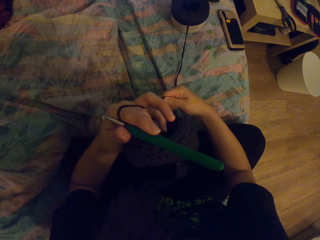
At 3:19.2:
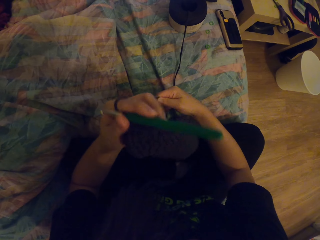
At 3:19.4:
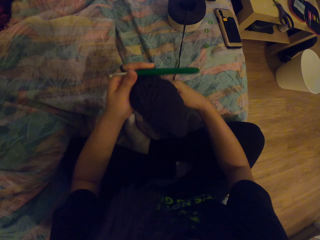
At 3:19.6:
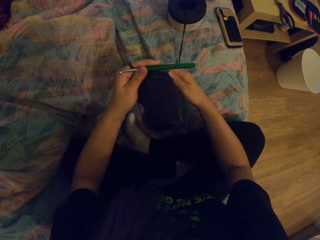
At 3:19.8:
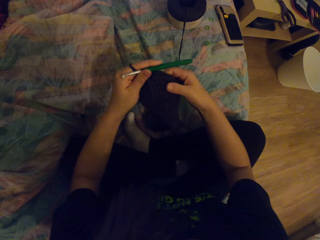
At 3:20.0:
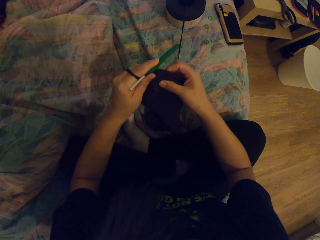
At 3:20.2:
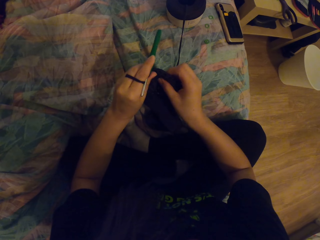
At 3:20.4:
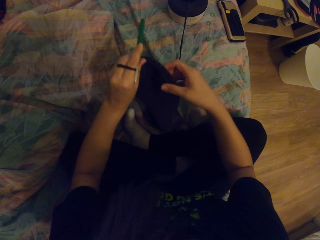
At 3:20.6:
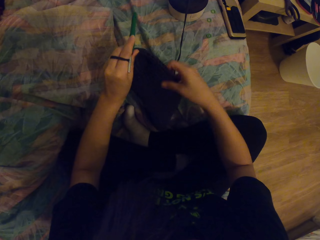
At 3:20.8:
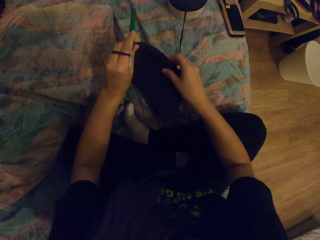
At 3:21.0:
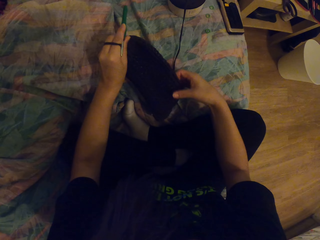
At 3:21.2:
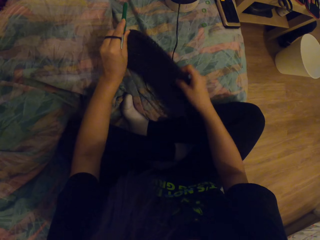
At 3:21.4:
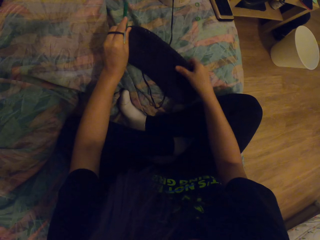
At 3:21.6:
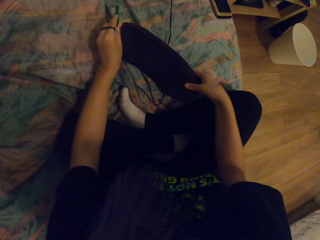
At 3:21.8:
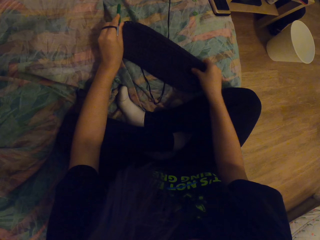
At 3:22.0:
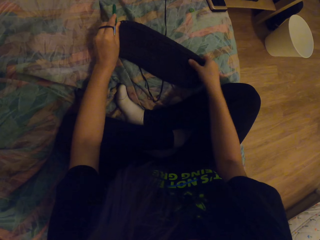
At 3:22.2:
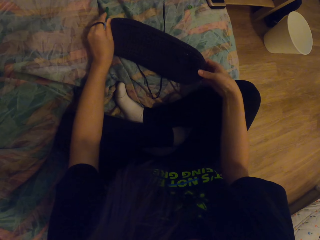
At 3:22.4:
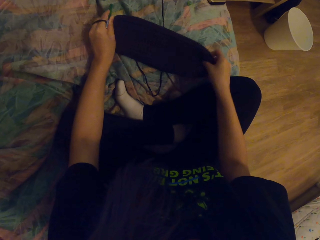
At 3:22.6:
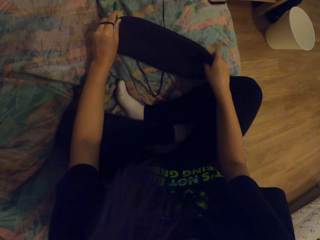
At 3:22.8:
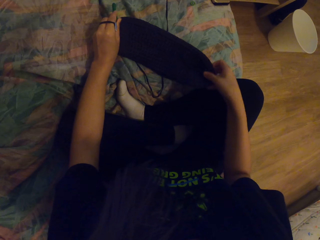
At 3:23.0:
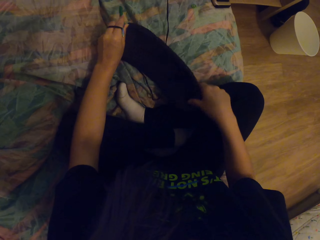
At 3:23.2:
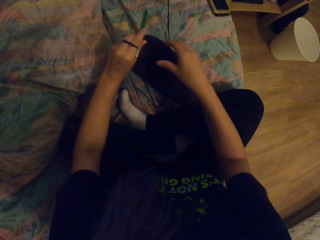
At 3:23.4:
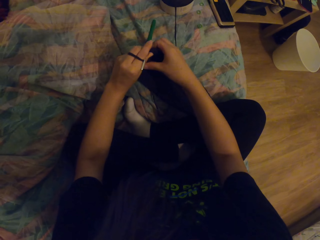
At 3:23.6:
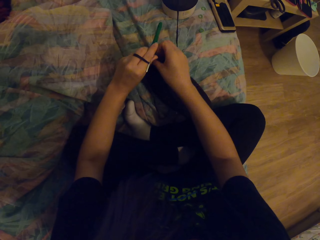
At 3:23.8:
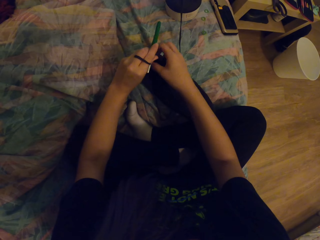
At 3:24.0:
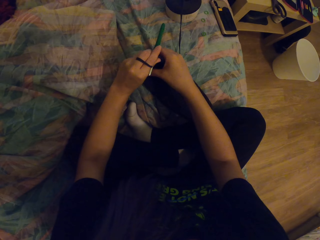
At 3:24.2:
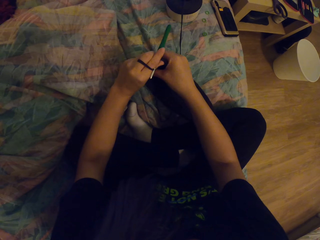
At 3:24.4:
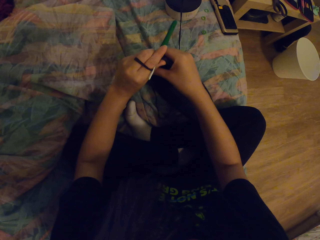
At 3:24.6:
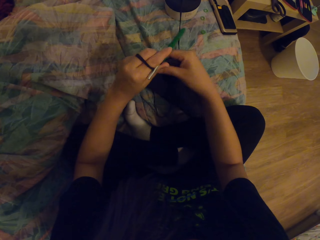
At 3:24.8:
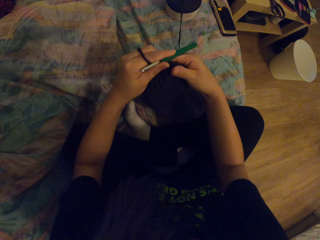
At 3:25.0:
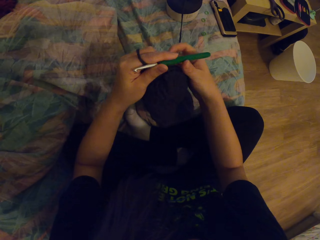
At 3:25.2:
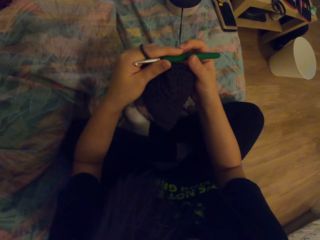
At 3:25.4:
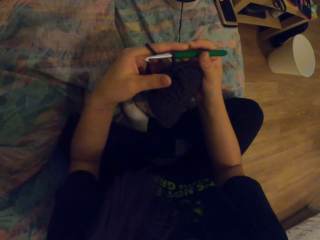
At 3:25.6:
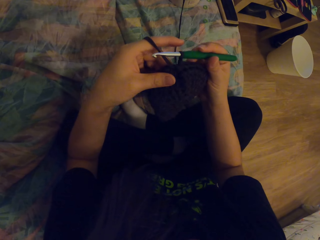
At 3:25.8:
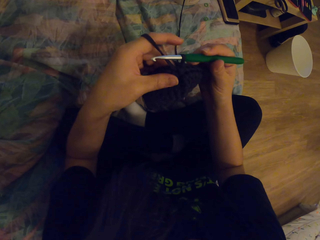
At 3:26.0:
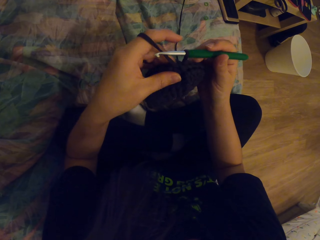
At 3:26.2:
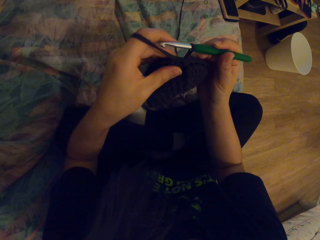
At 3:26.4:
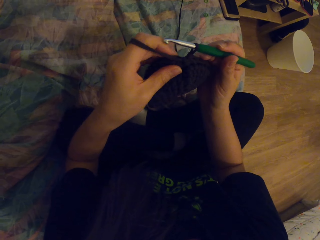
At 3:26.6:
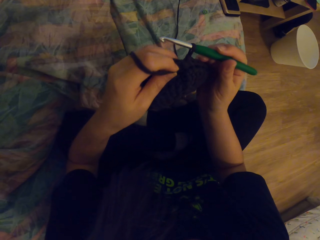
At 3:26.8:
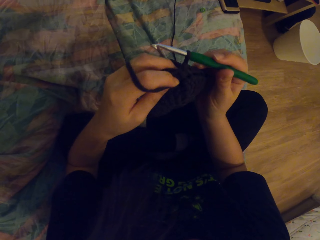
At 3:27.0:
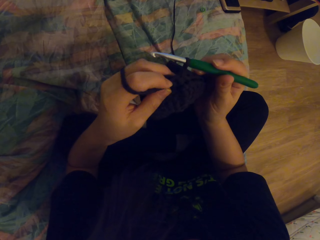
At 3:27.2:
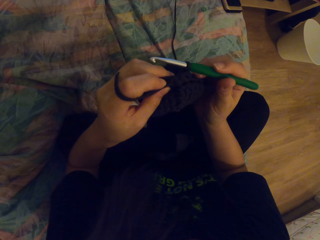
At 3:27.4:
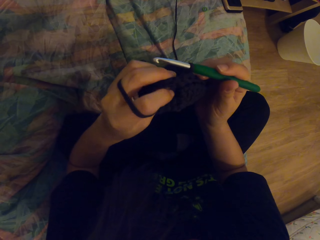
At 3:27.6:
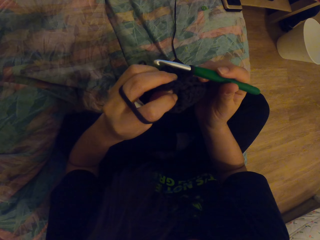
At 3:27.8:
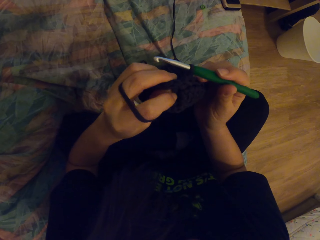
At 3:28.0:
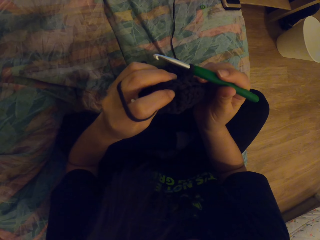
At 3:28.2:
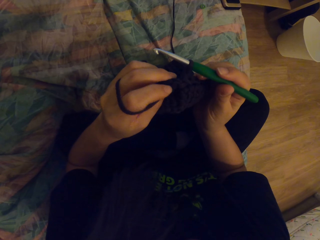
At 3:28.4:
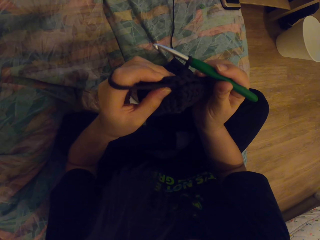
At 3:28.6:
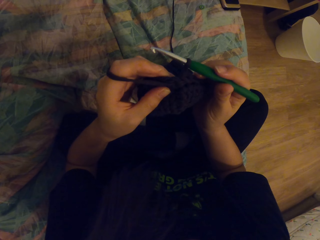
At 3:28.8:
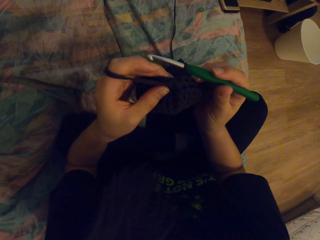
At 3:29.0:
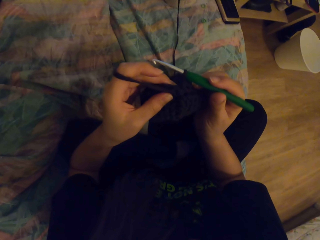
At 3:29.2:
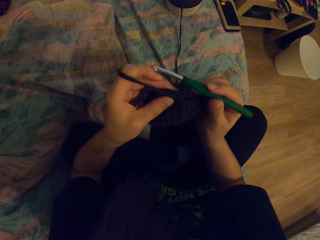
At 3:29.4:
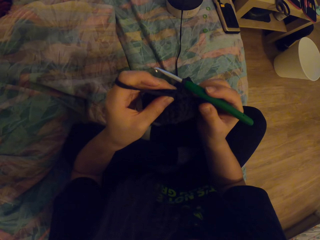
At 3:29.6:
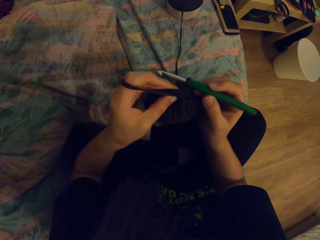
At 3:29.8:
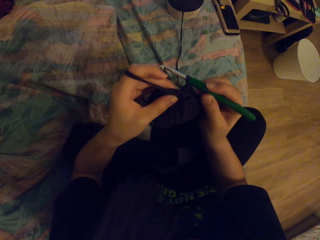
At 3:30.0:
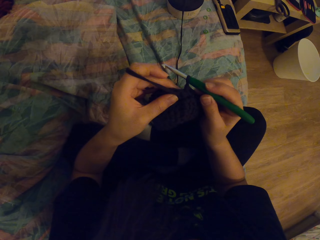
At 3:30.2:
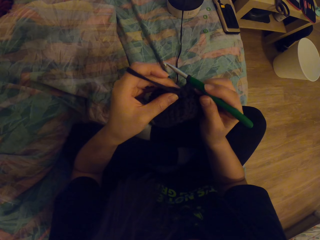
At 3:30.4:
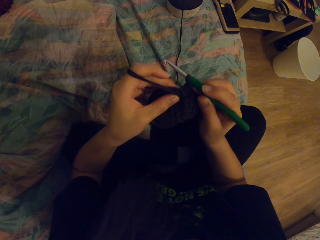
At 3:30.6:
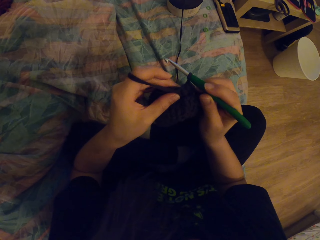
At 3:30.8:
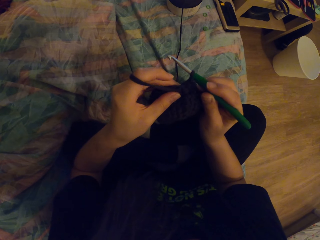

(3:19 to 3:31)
The camera wearer moves the thread. They press the fabric with the fabric. They turn the fabric inside out. They move the fabric with the hand.

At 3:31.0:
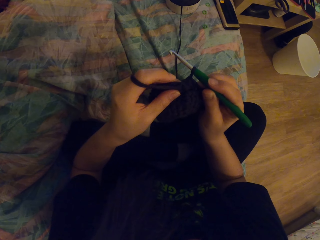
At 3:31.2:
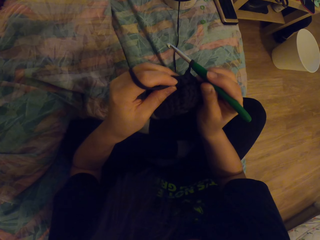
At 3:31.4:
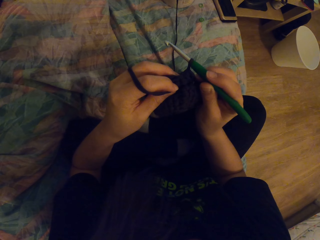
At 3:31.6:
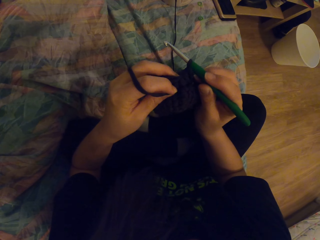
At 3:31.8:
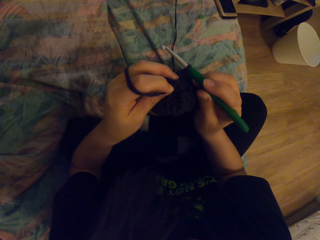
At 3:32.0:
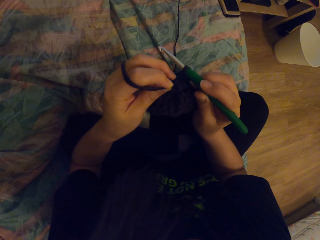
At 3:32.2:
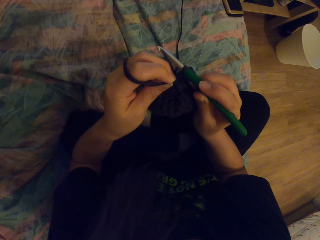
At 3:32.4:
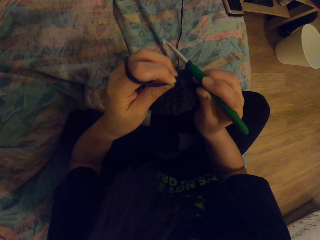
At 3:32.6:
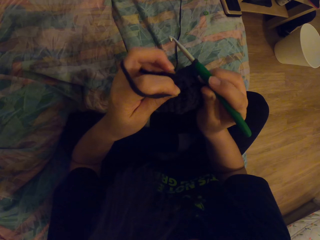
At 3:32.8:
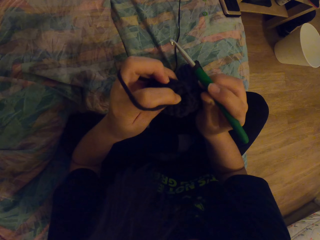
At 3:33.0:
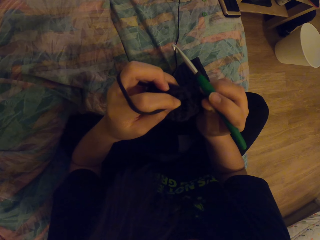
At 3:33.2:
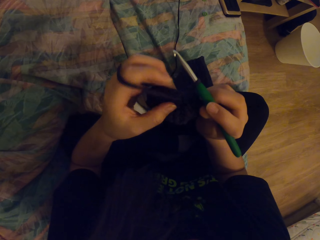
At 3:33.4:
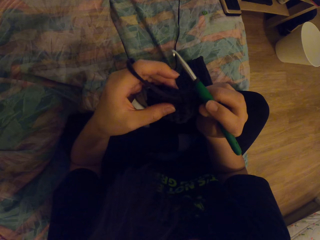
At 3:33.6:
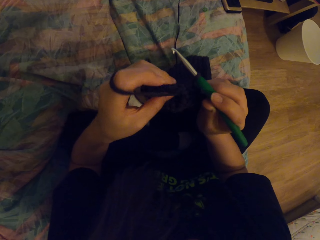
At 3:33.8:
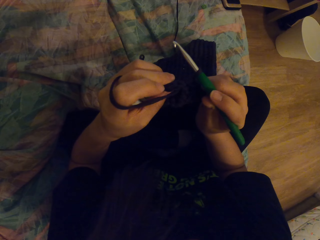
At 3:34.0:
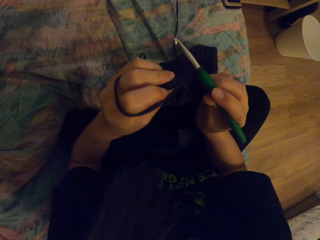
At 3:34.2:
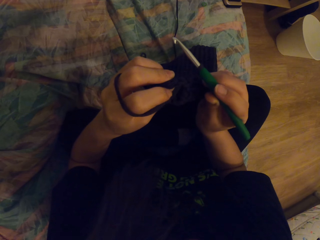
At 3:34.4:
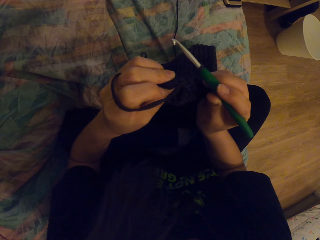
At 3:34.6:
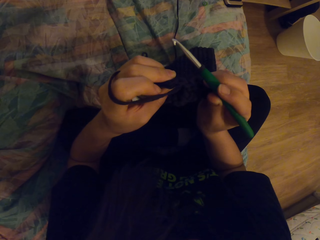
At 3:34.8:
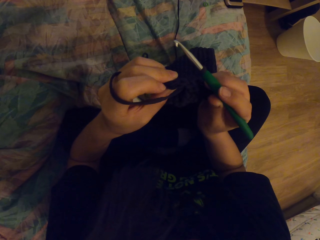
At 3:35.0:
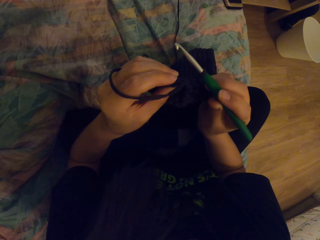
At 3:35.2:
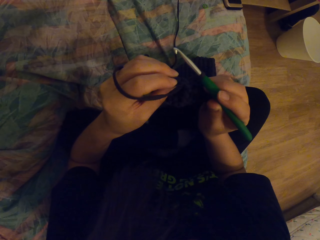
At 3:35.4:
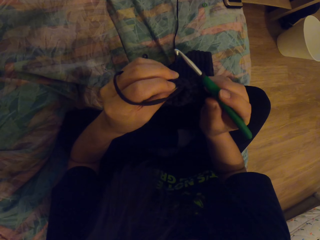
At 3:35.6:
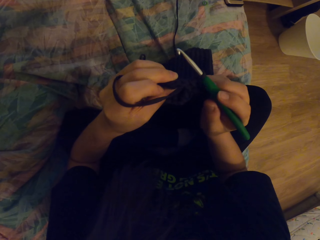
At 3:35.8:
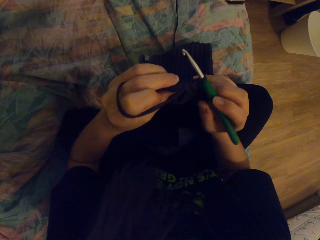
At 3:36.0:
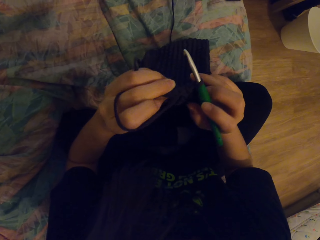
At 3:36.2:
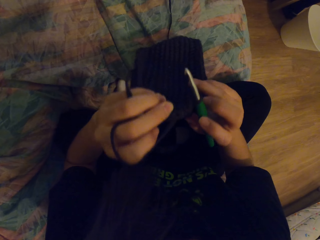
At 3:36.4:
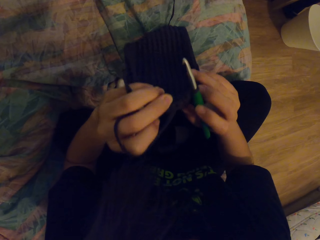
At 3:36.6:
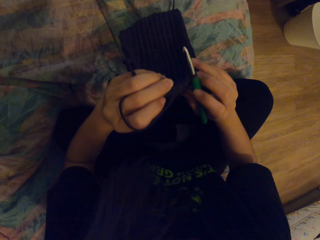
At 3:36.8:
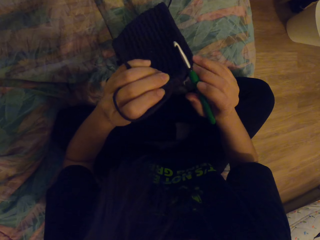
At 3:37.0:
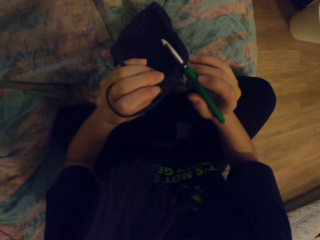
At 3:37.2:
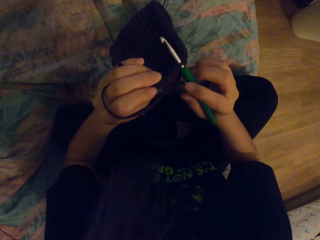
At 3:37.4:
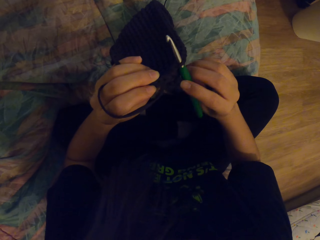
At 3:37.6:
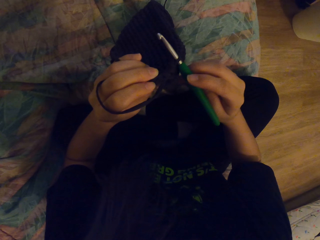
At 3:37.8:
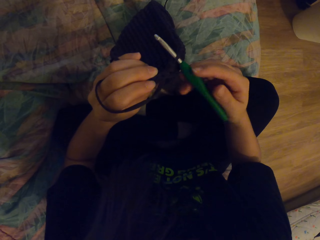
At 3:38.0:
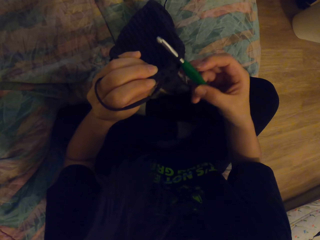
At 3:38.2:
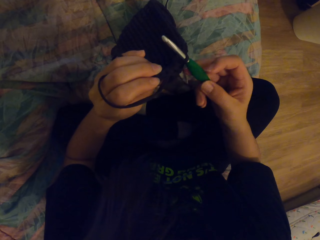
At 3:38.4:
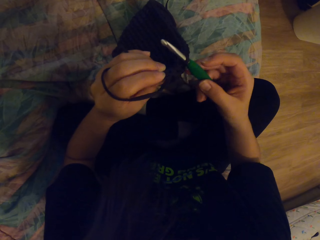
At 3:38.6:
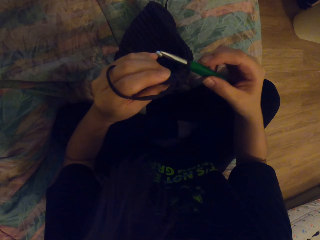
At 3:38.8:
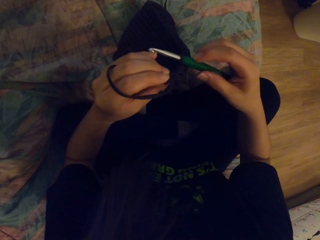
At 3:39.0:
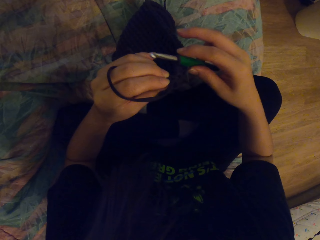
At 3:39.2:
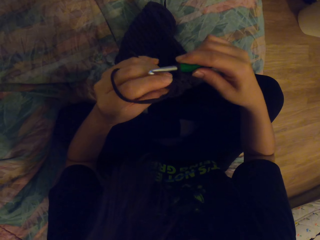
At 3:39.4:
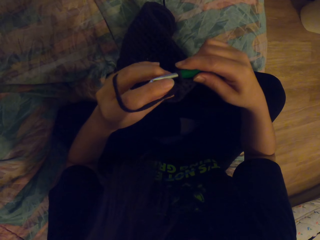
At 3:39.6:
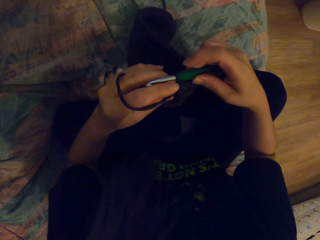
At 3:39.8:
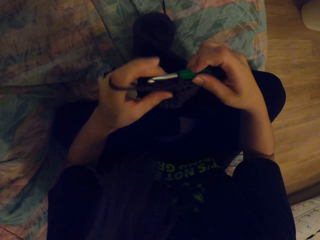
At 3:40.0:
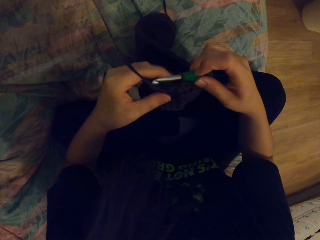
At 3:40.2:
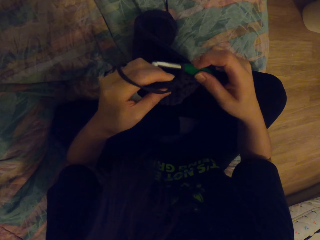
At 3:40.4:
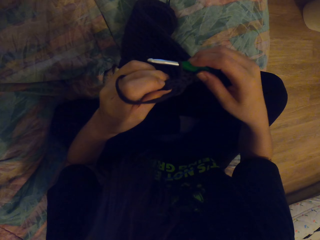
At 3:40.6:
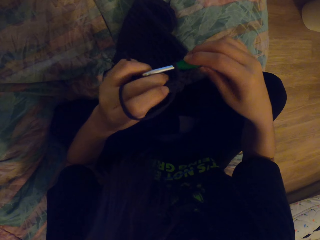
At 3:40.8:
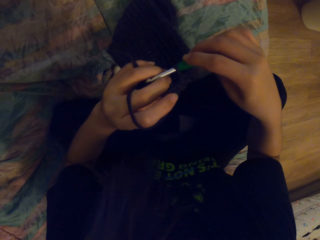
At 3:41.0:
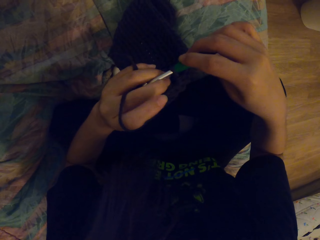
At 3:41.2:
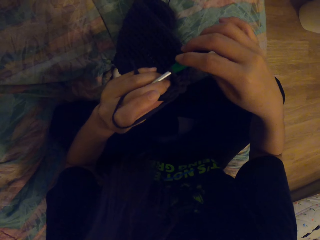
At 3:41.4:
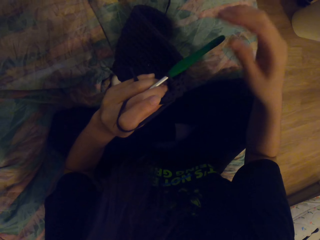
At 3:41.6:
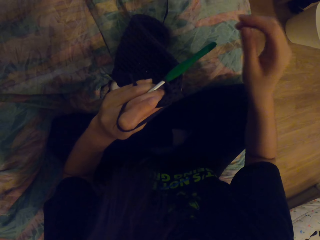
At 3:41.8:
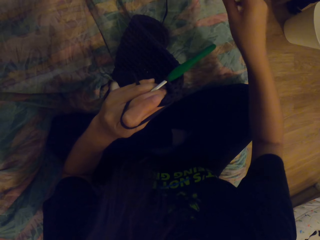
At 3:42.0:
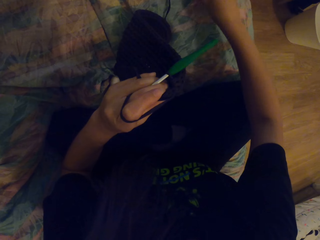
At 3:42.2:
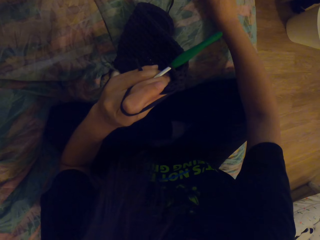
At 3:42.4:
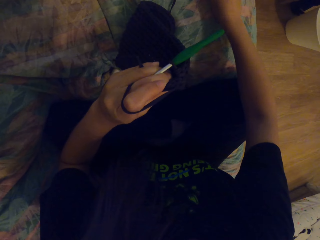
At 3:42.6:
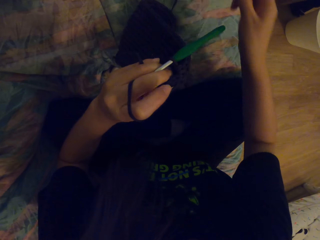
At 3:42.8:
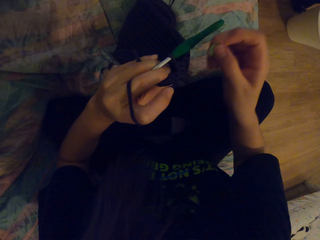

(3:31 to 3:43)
The camera wearer looks at the fabric. They touch the fabric with the hand. They move the crochet with the hand. They hold the crochet. They pick green rubber.
